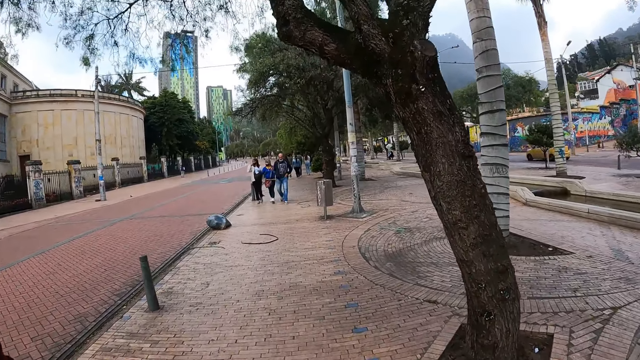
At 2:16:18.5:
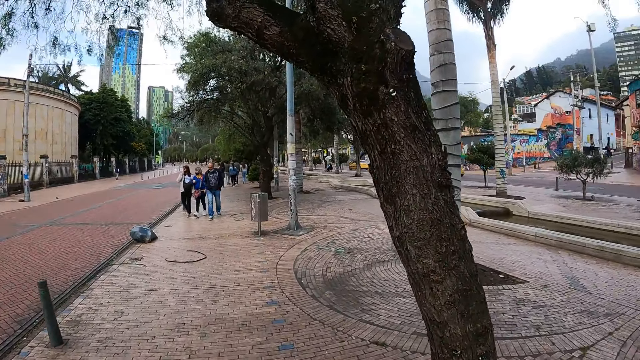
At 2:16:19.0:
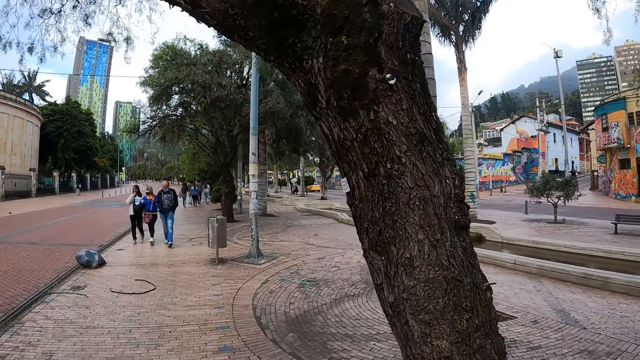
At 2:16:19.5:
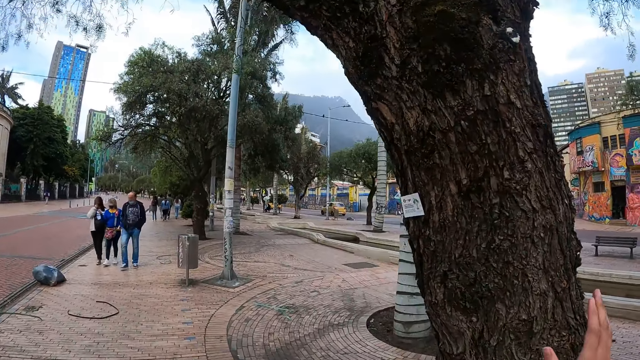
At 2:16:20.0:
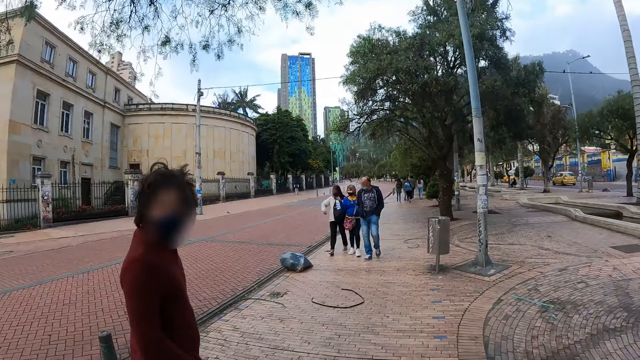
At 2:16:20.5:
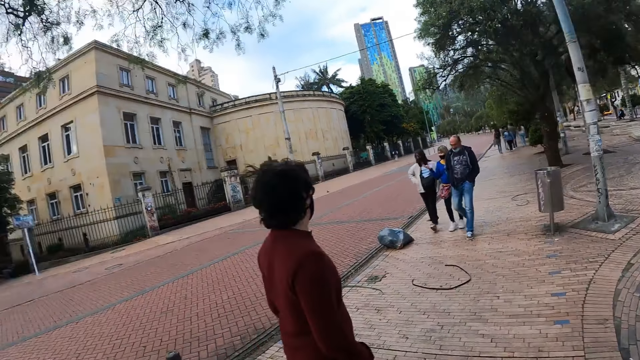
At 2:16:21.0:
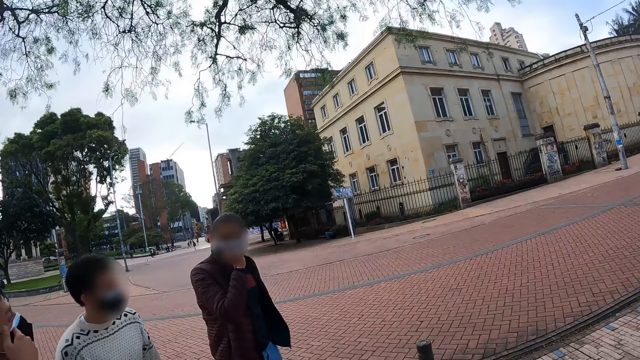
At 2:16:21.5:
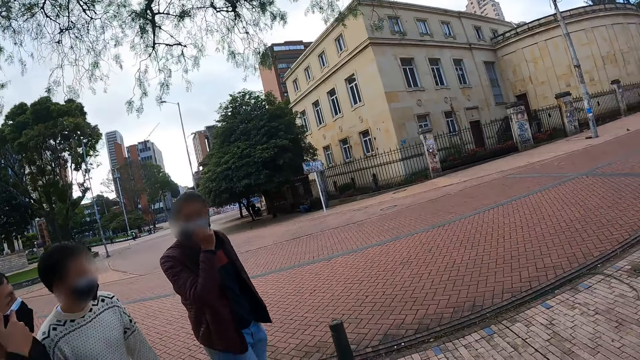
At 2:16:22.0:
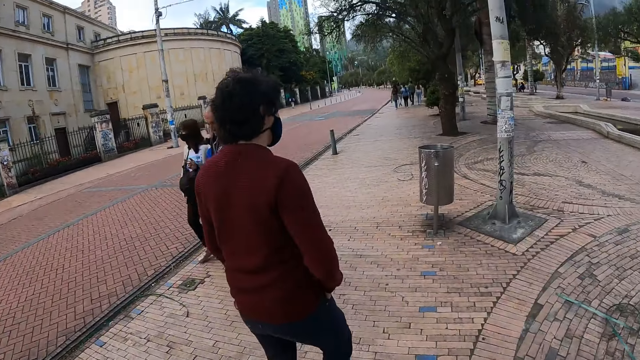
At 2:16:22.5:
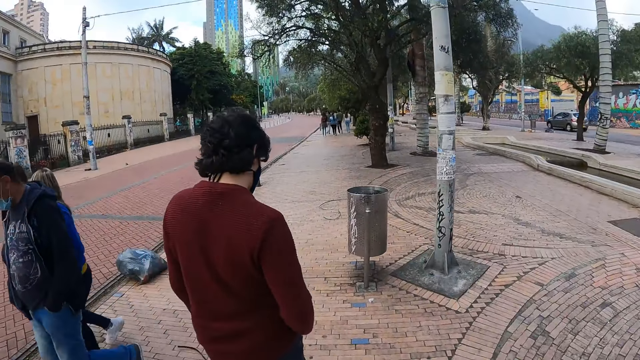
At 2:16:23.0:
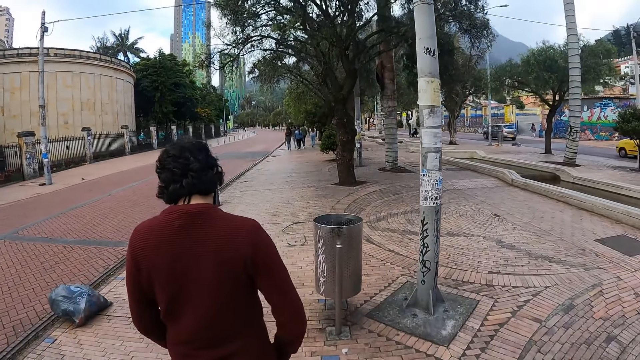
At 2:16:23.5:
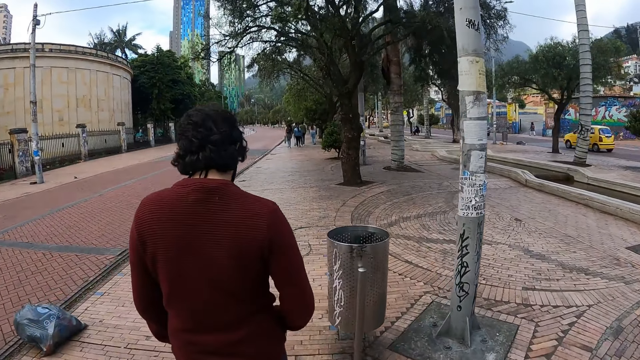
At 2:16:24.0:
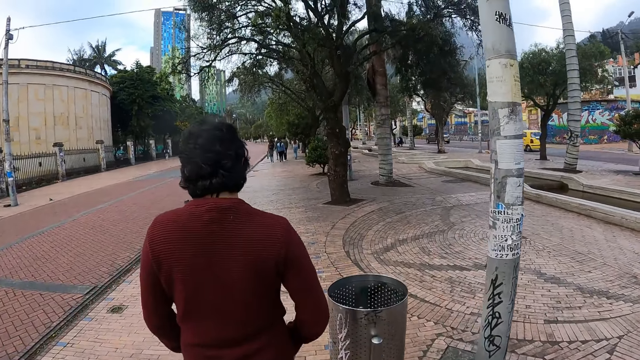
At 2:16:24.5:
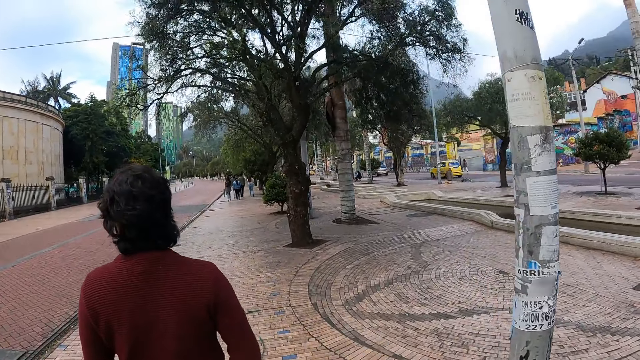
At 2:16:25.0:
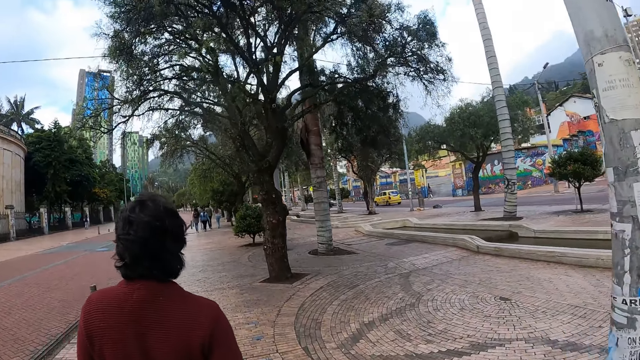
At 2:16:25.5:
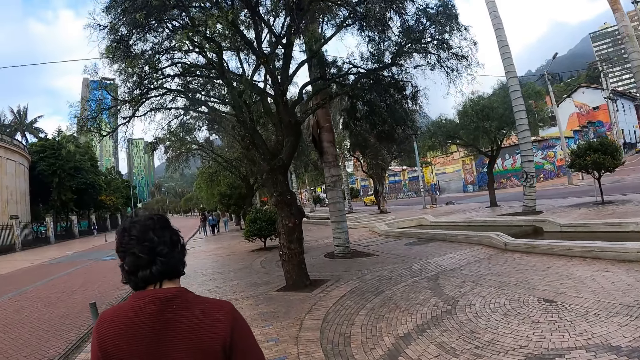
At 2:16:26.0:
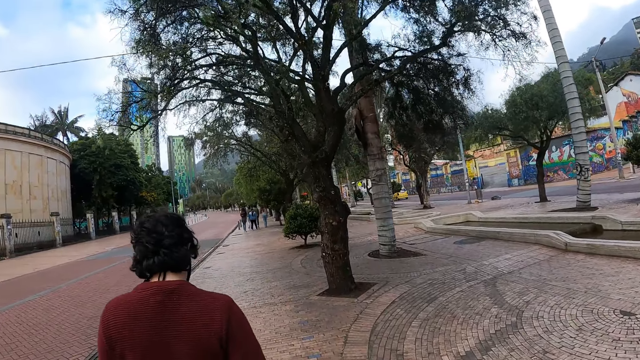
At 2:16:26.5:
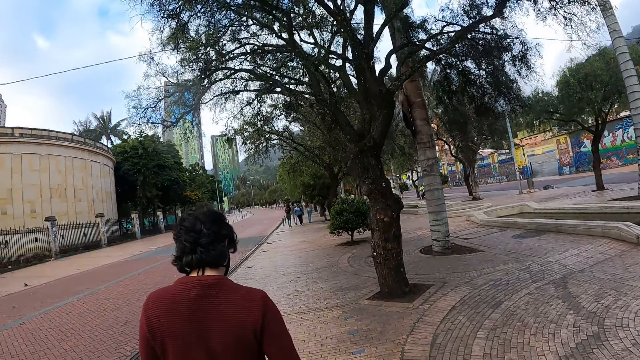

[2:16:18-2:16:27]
The camera wearer walks along the sidewalk and looks around. They walk along the sidewalk.

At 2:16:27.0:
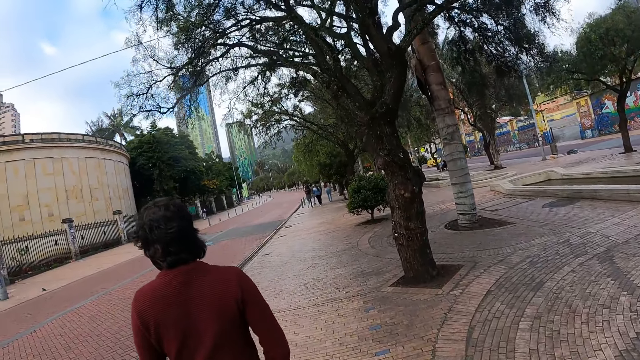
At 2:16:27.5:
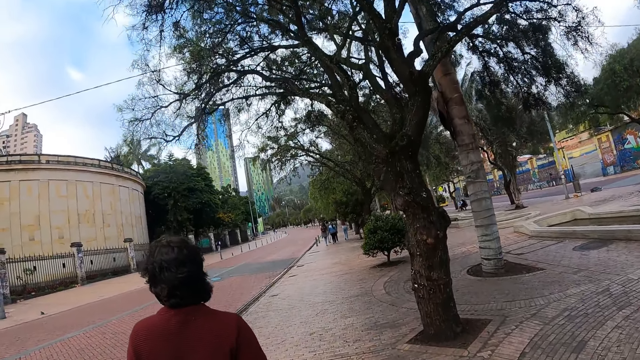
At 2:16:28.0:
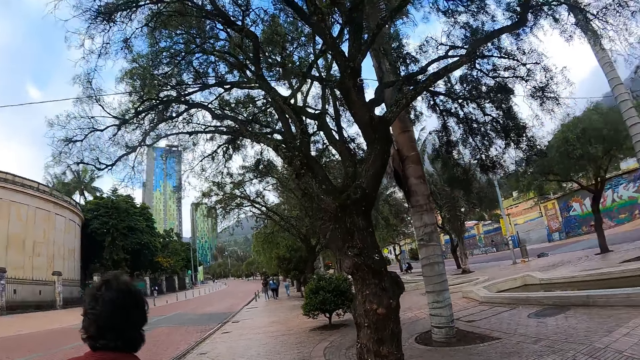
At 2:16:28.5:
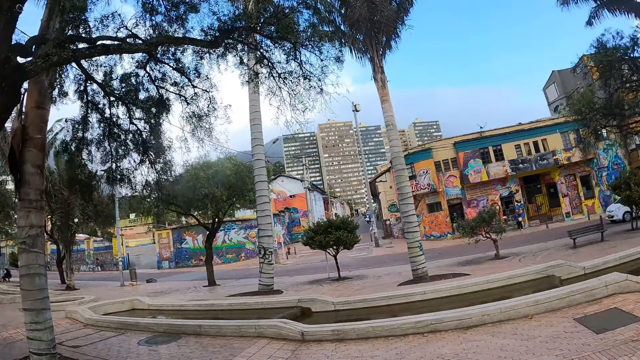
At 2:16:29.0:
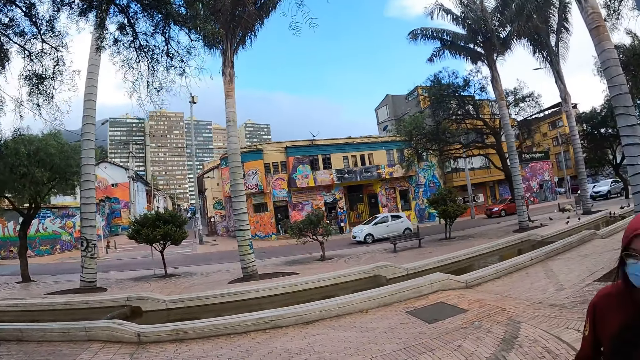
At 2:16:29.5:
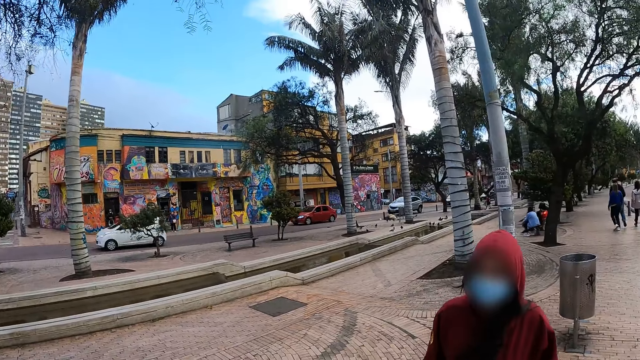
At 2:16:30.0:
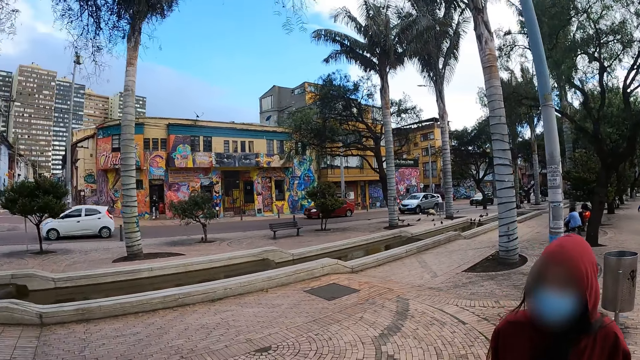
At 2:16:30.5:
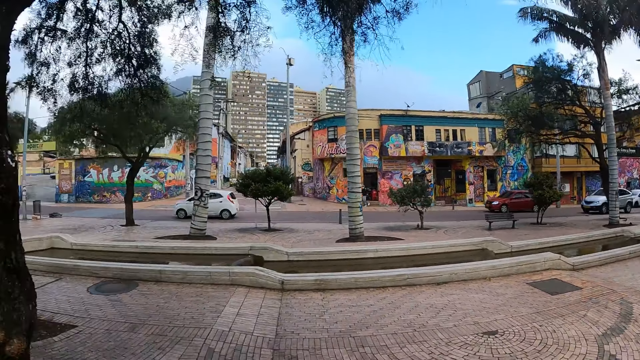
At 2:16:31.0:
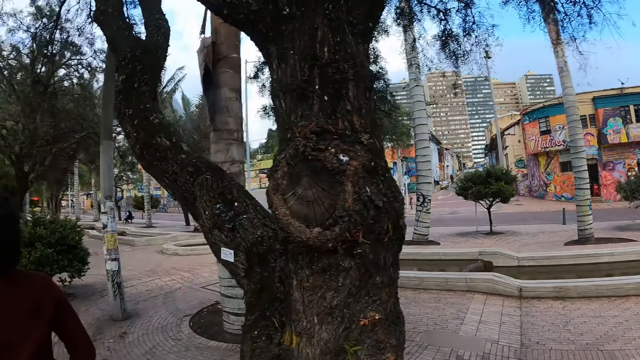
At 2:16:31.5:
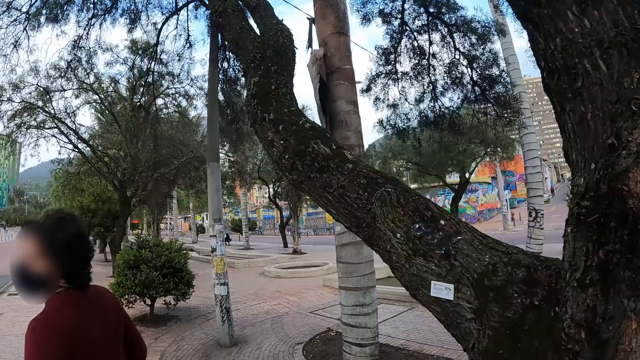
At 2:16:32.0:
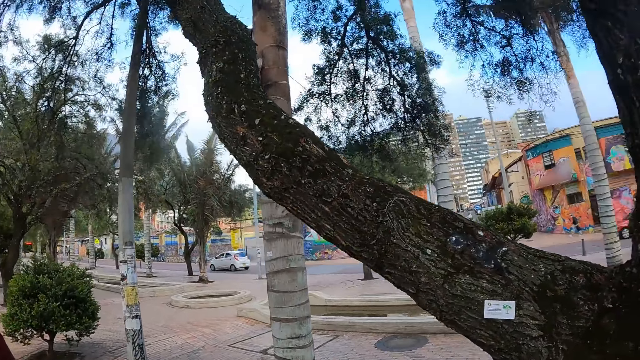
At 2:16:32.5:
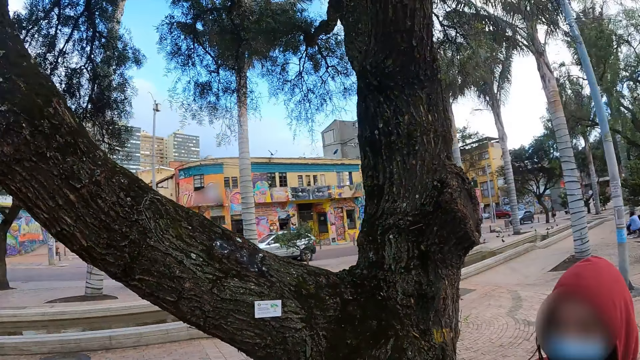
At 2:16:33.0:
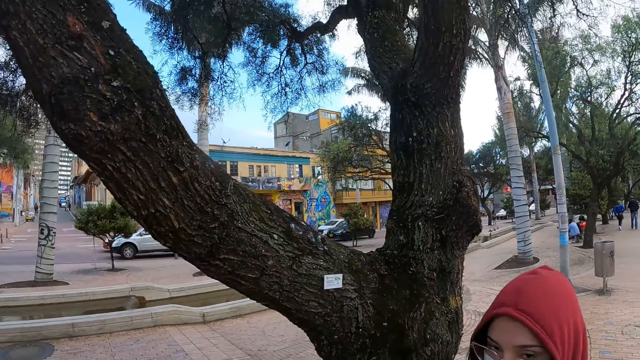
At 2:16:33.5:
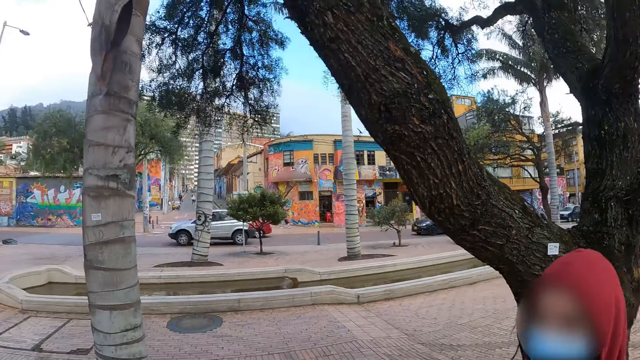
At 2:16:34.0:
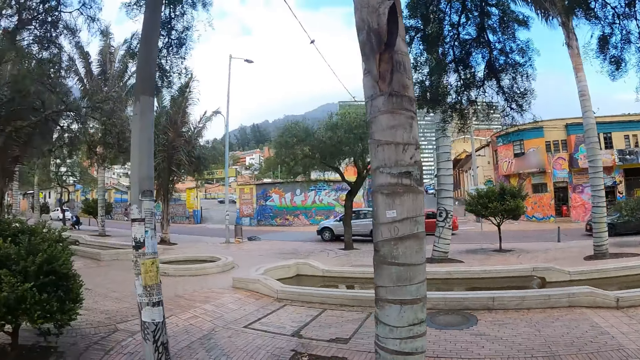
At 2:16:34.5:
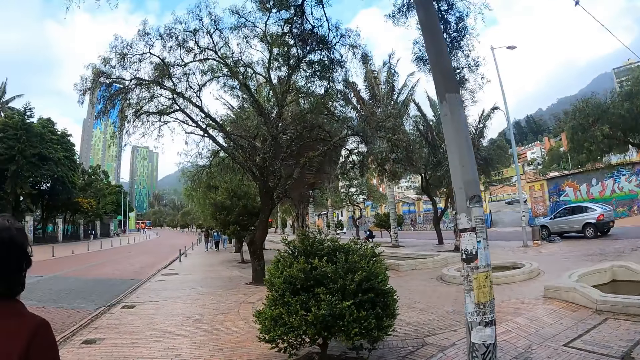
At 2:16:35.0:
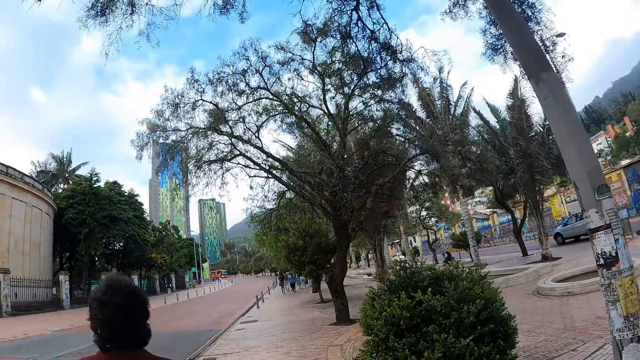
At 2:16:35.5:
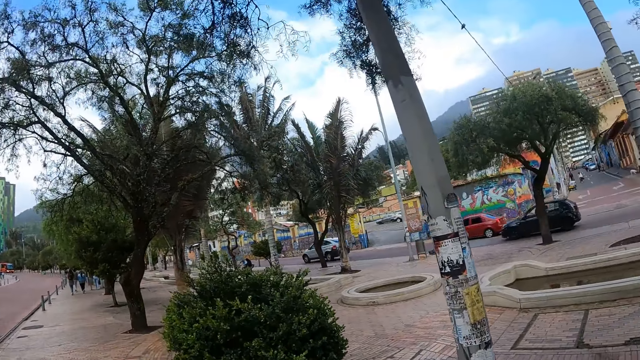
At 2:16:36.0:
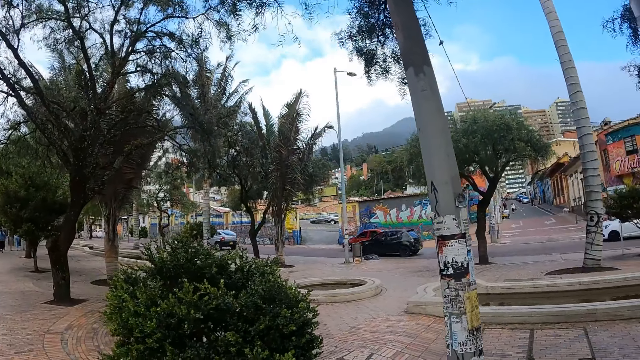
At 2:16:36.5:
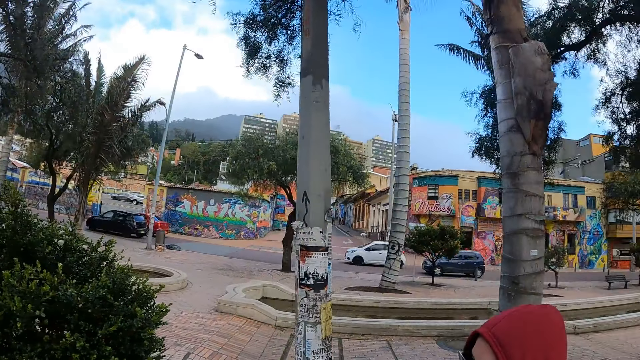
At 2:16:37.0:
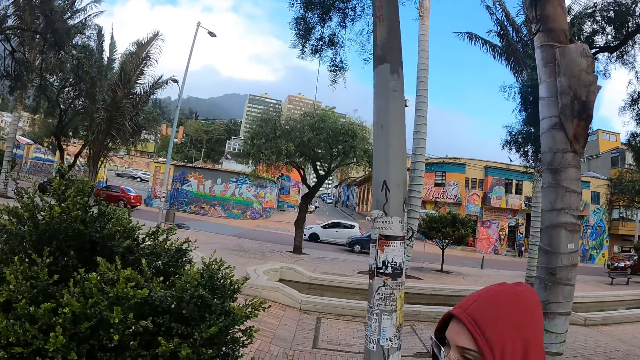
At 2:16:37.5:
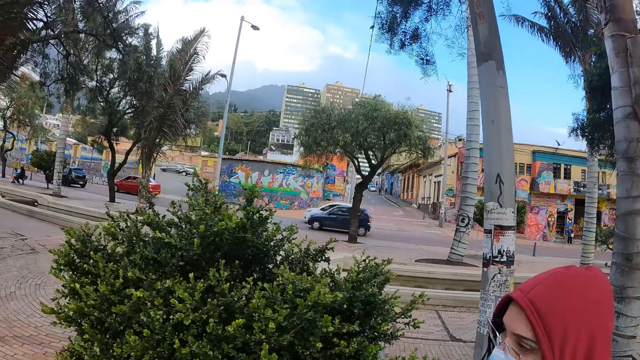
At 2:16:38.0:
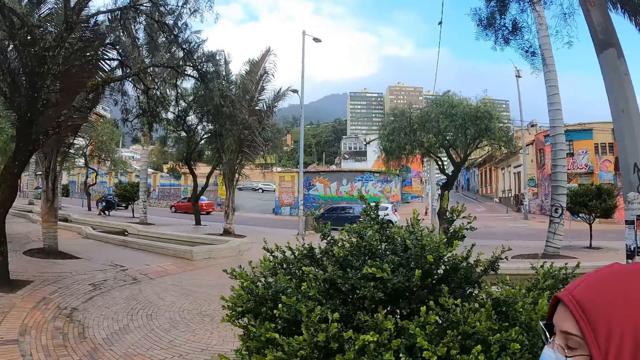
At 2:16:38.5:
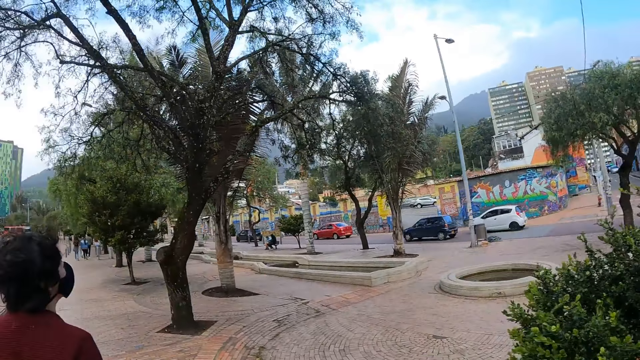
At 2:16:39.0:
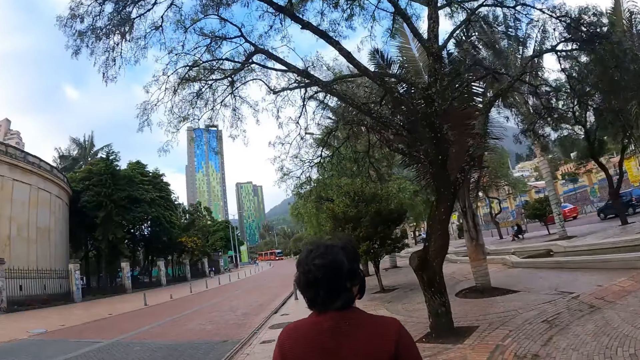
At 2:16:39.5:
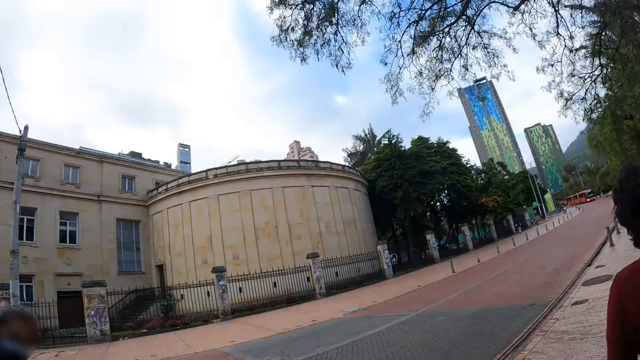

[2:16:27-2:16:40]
The camera wearer looks around. A person looks behind. The camera wearer moves around and looks around. They move around.
